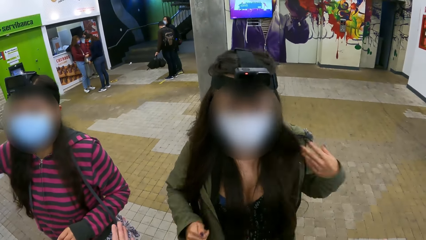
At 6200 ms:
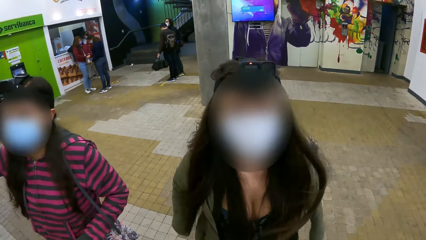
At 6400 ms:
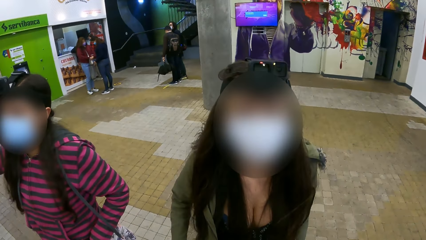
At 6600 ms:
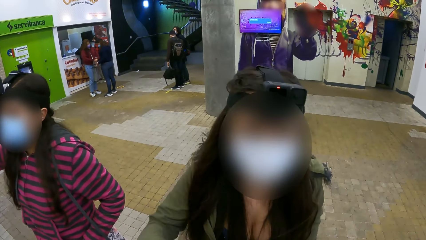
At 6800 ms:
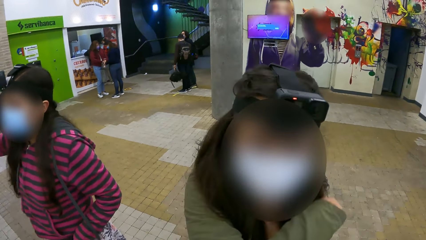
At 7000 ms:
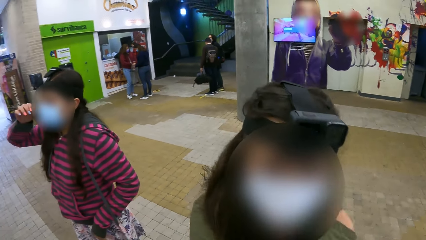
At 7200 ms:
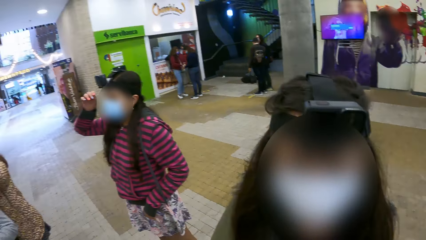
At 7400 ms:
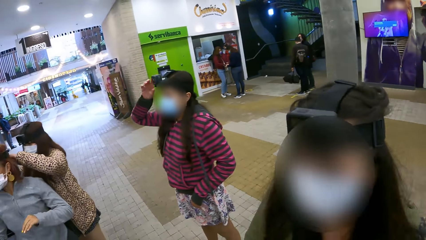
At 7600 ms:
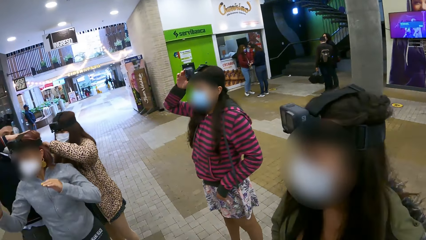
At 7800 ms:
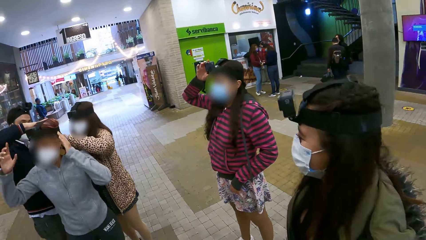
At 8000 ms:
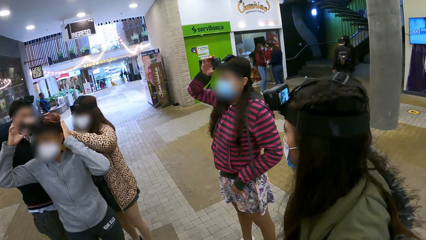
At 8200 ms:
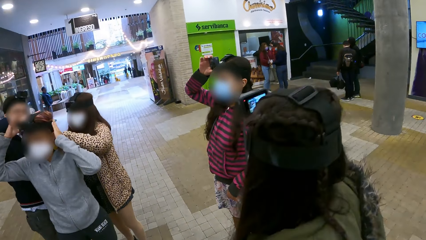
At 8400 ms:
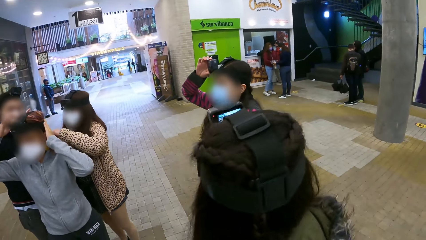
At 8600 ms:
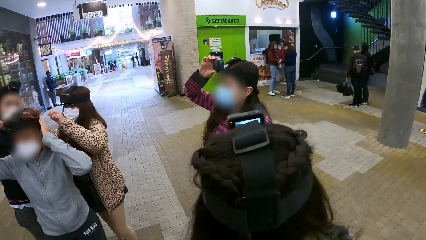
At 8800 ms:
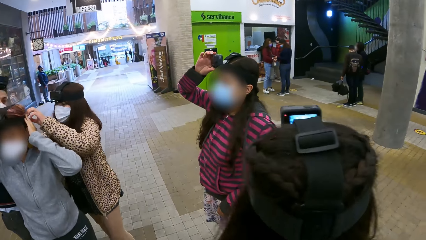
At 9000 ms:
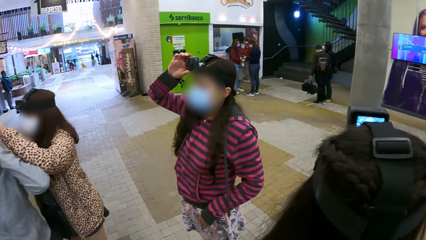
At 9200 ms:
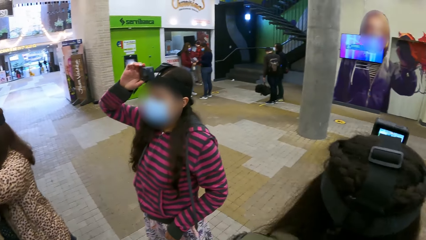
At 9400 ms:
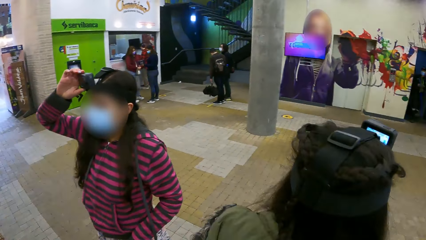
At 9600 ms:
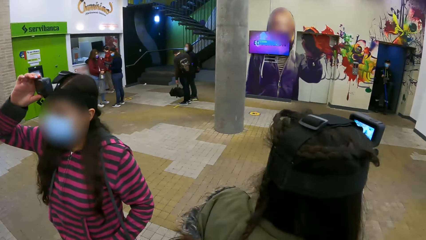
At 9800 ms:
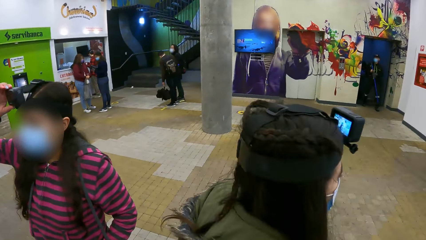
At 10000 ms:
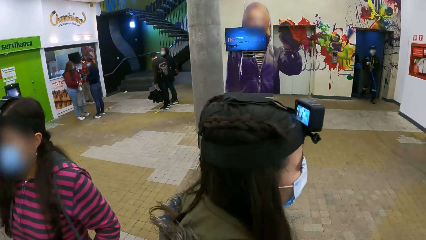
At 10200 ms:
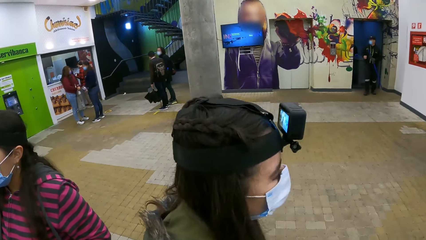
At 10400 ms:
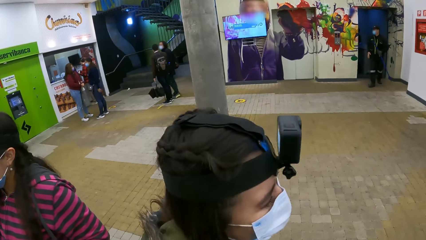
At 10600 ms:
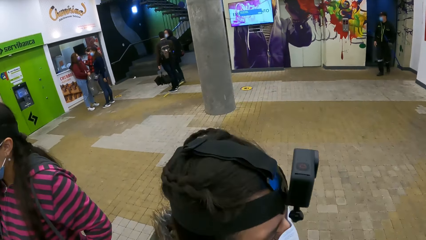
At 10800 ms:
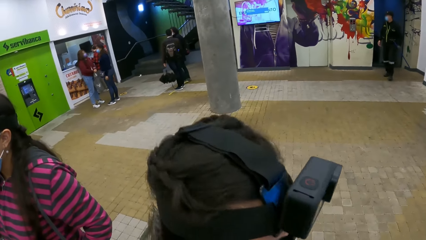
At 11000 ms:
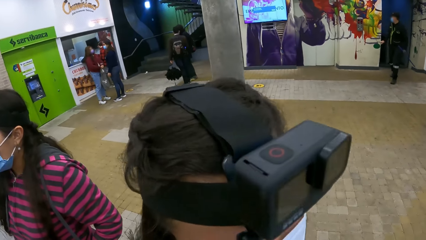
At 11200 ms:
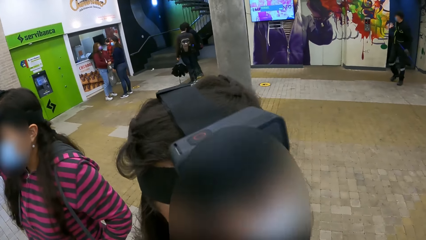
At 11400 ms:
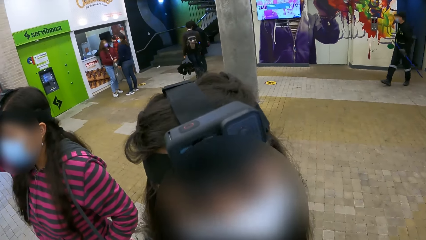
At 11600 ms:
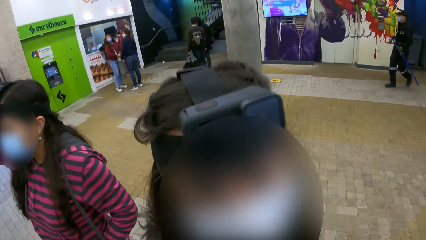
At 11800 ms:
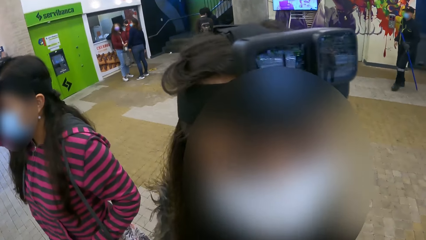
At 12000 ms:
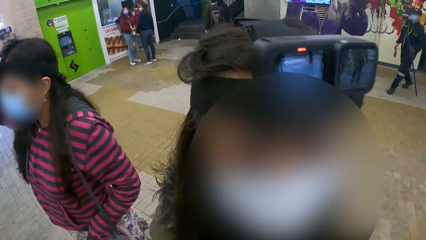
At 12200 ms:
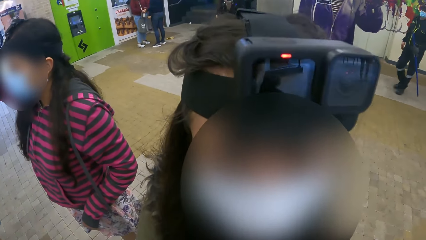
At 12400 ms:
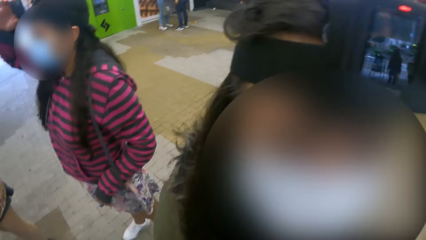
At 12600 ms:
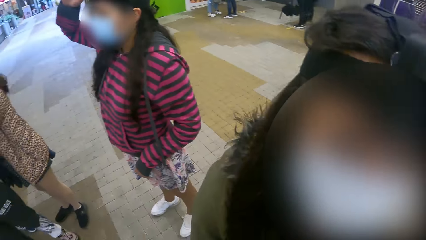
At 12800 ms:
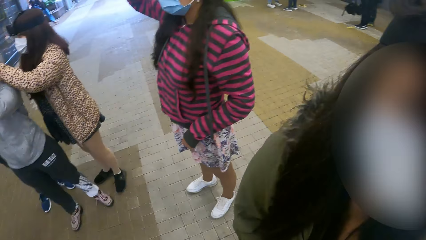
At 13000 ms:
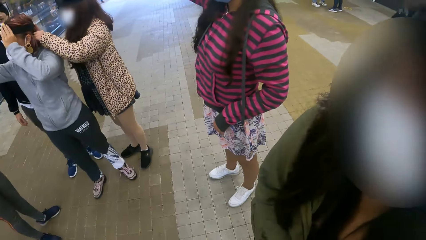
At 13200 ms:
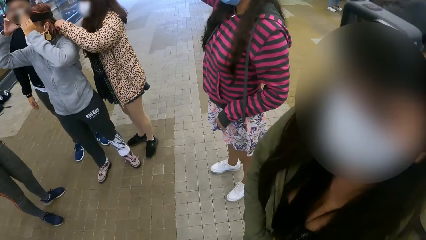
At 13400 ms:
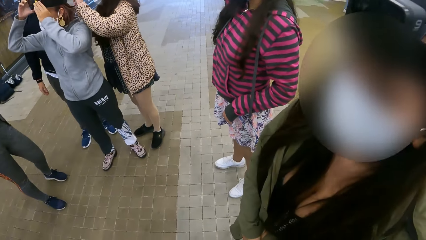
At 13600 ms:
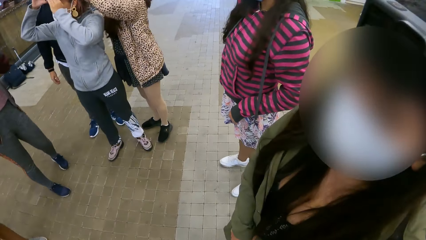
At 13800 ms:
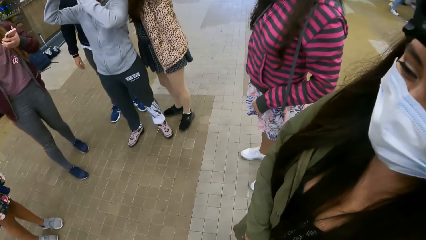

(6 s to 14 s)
The camera wearer claps hands. They look around the building.

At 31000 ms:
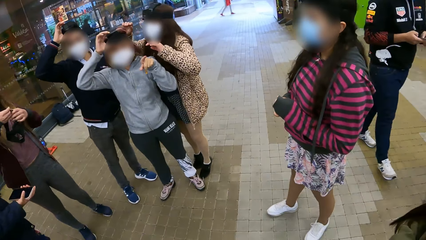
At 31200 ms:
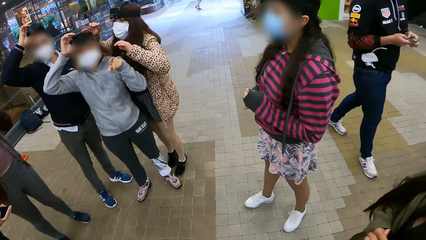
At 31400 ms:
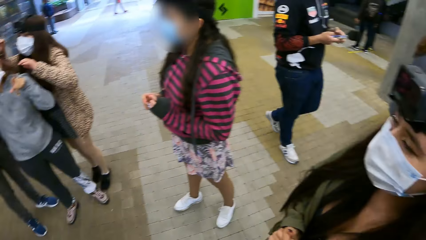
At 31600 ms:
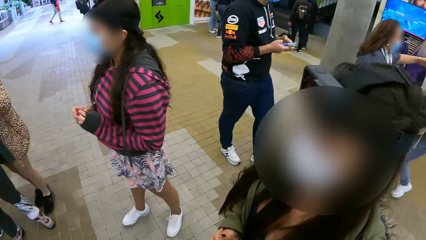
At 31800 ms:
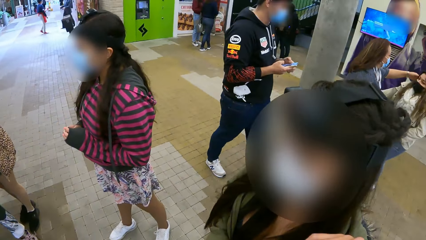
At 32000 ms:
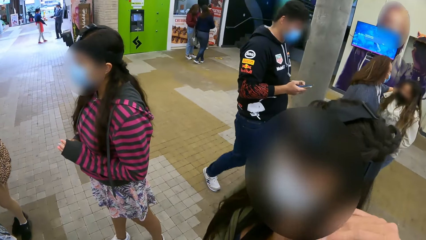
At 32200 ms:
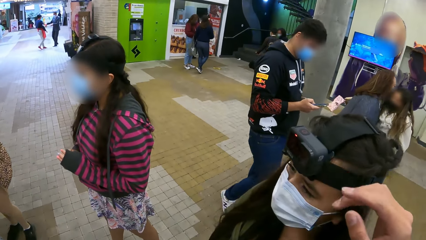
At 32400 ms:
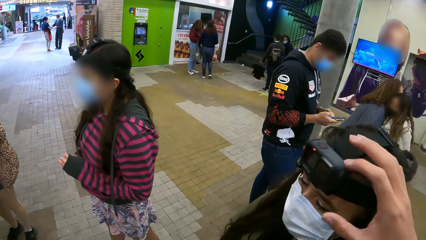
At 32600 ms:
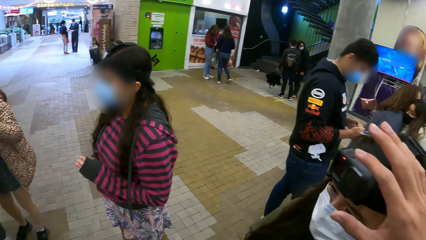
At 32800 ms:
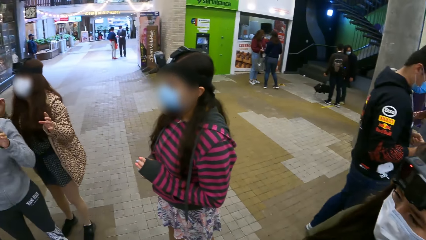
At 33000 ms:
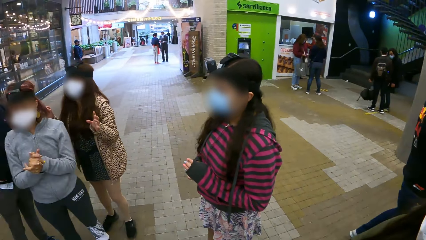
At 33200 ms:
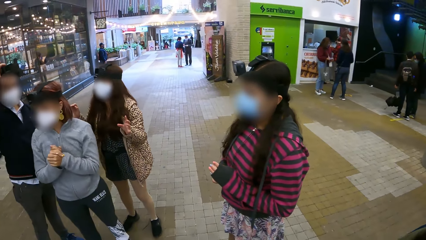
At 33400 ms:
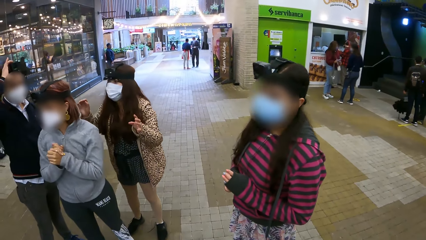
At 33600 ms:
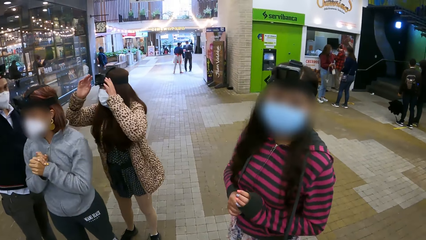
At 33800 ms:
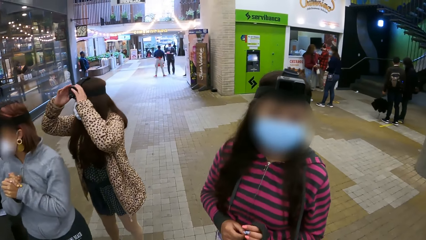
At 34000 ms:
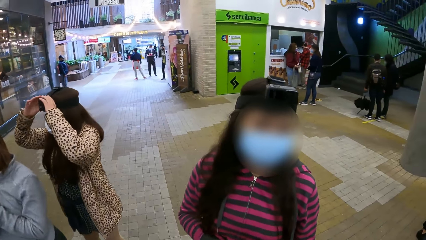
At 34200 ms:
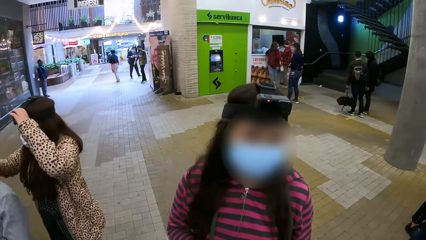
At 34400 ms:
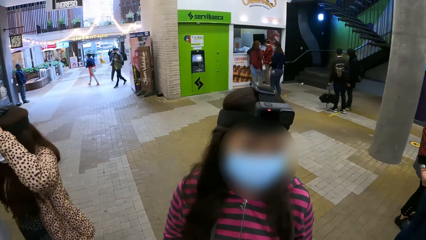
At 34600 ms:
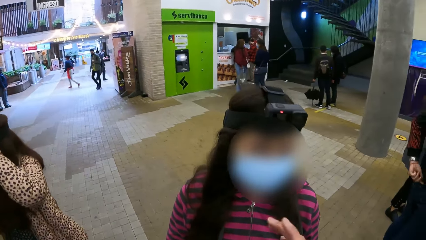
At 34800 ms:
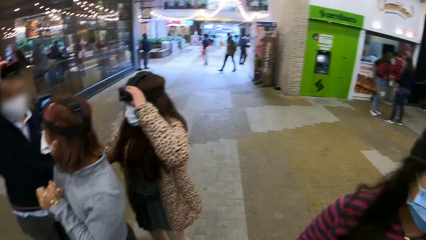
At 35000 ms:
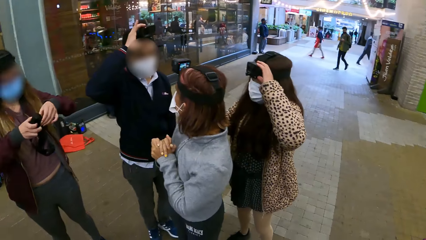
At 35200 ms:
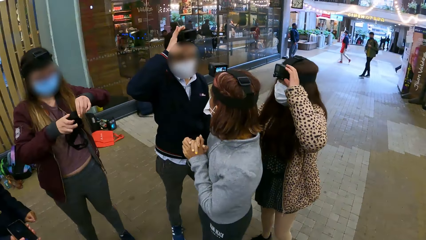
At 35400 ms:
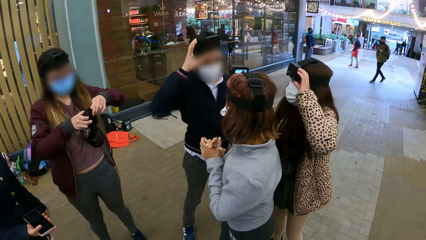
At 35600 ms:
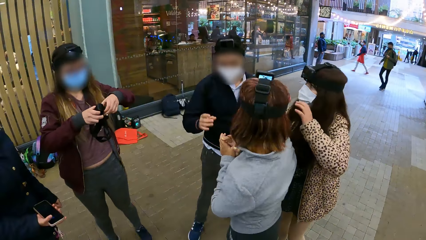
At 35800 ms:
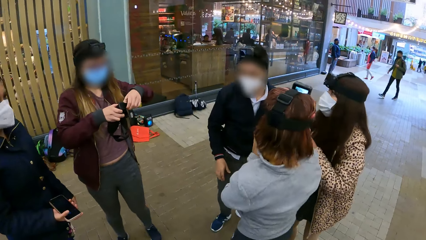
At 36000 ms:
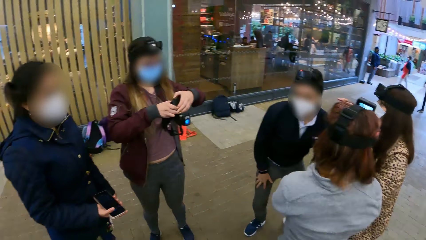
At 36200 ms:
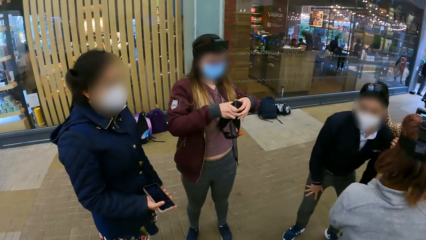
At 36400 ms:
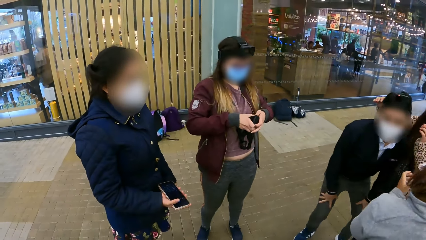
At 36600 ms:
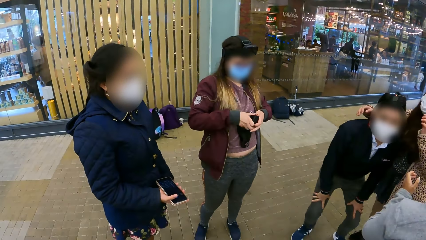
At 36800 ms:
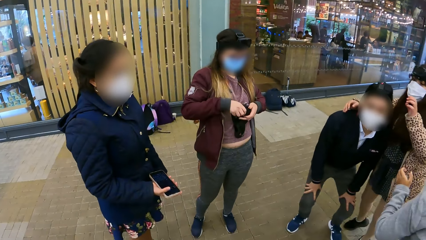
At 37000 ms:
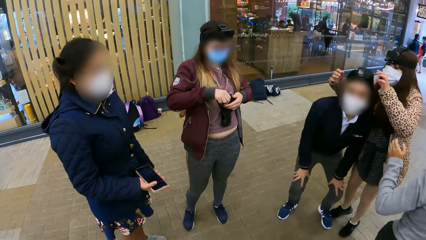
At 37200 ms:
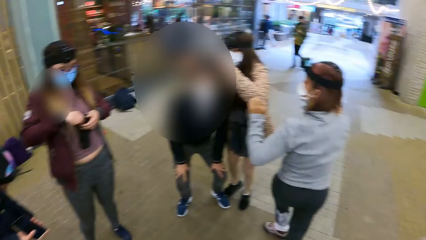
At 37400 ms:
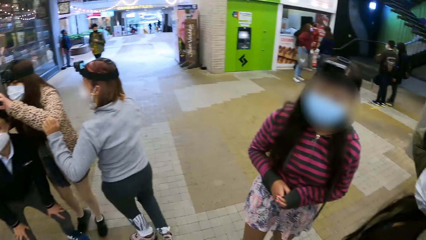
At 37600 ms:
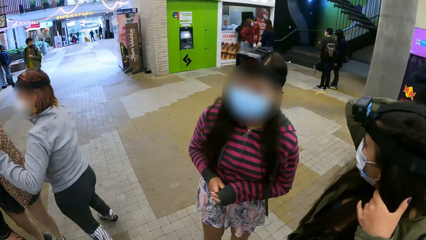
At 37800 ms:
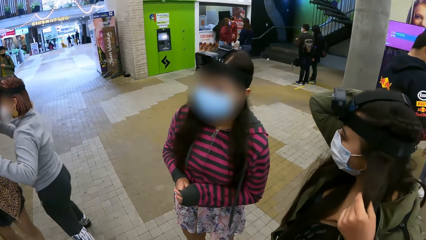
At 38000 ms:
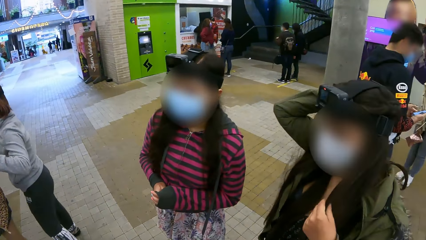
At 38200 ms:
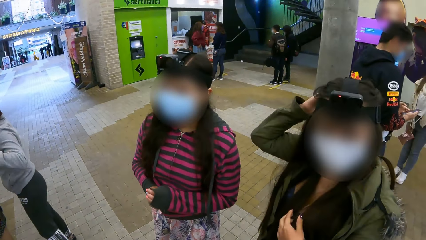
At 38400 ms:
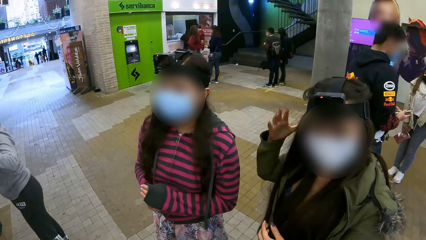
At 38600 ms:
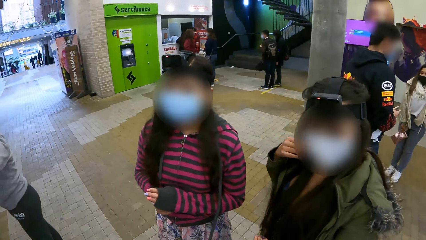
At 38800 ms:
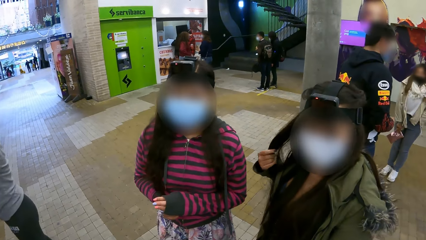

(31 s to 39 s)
The camera wearer holds a woman's camera. They look around the building.
